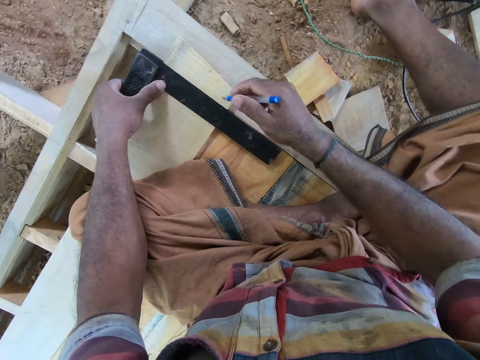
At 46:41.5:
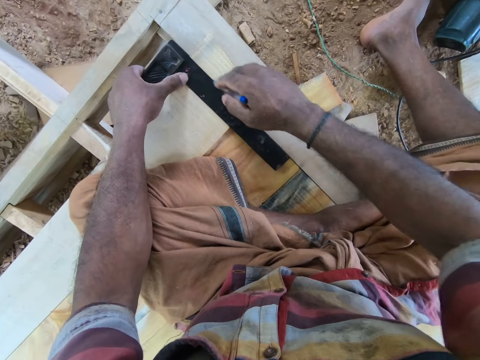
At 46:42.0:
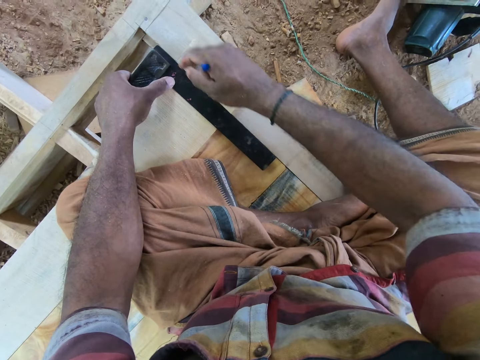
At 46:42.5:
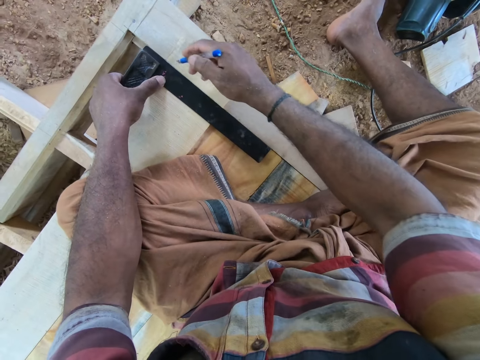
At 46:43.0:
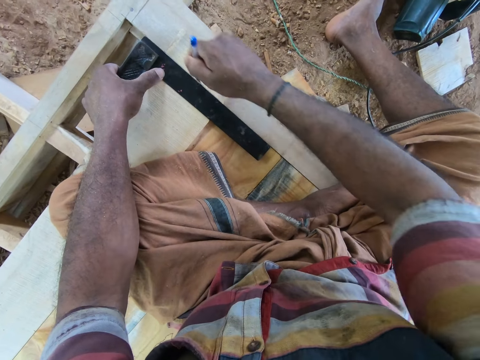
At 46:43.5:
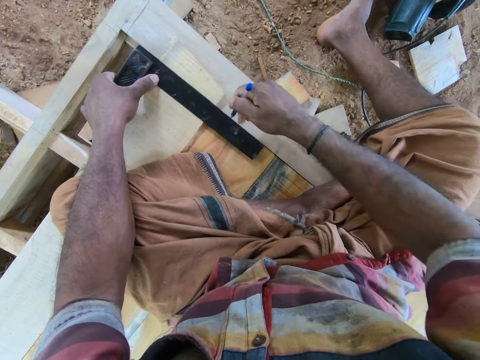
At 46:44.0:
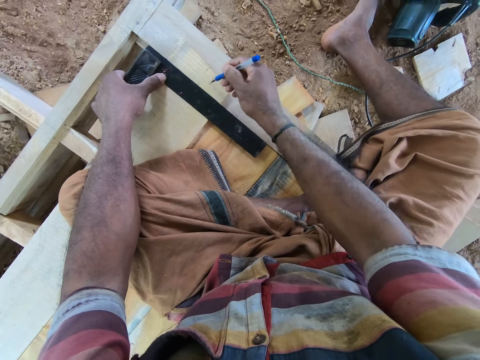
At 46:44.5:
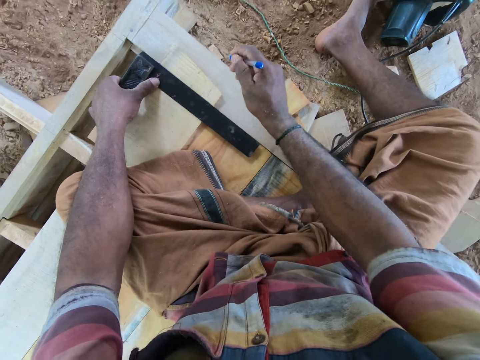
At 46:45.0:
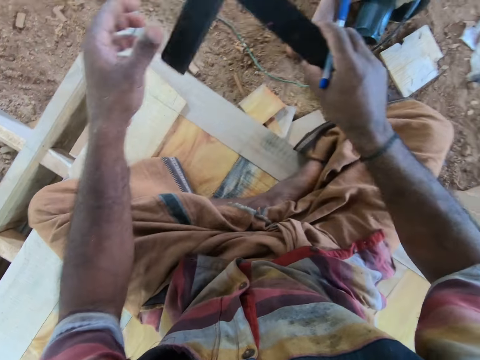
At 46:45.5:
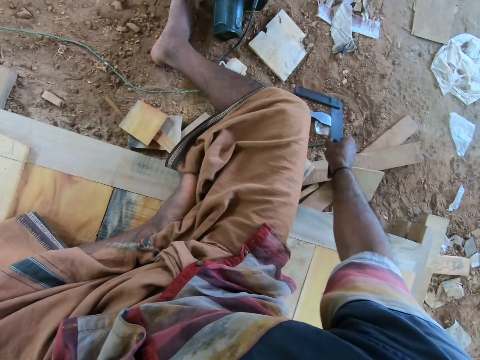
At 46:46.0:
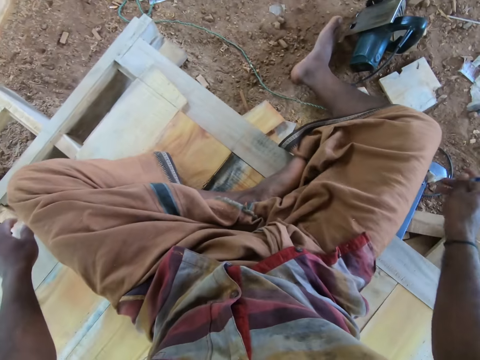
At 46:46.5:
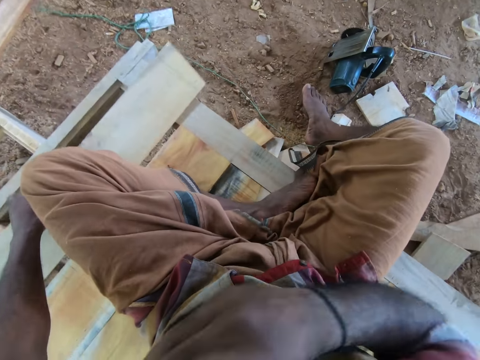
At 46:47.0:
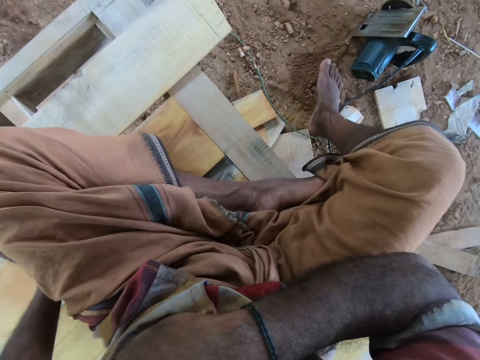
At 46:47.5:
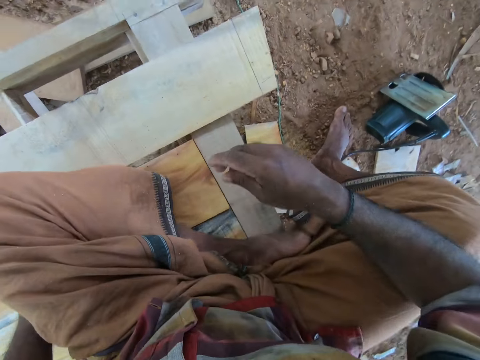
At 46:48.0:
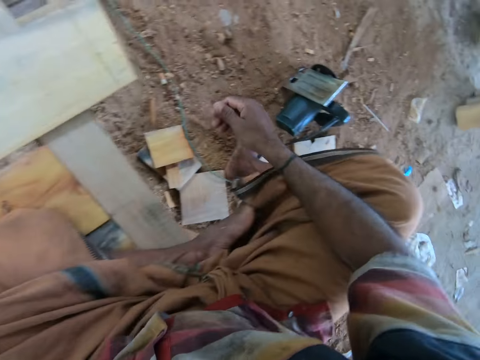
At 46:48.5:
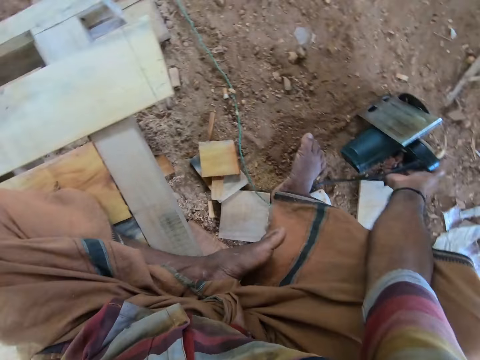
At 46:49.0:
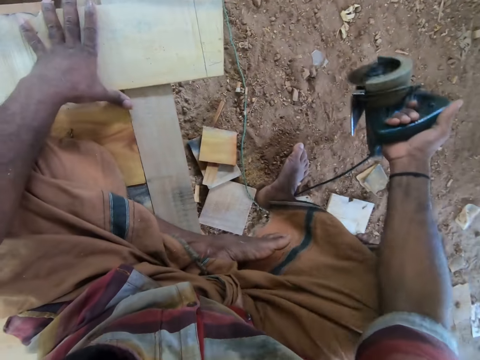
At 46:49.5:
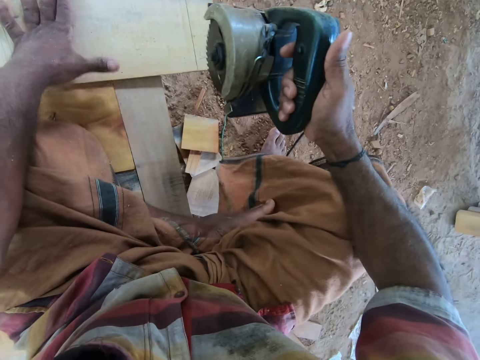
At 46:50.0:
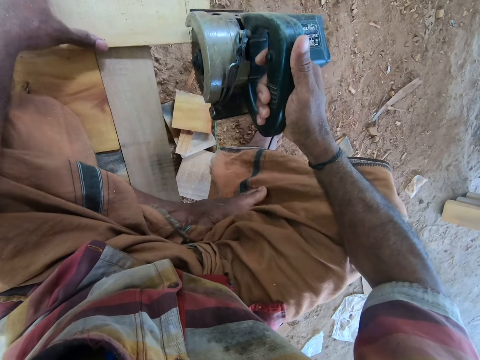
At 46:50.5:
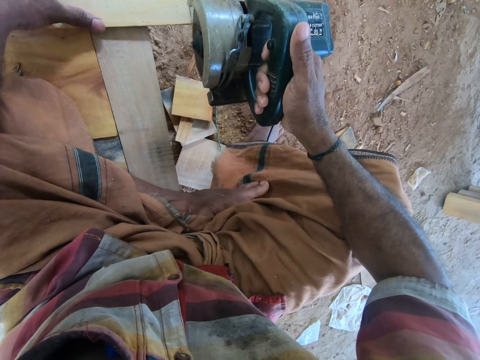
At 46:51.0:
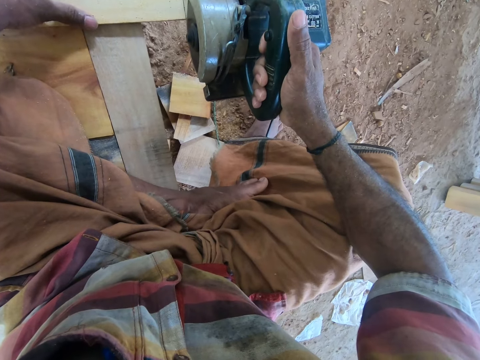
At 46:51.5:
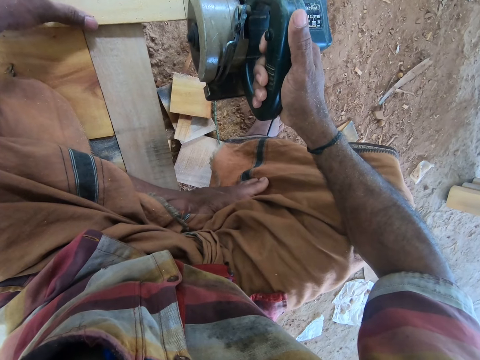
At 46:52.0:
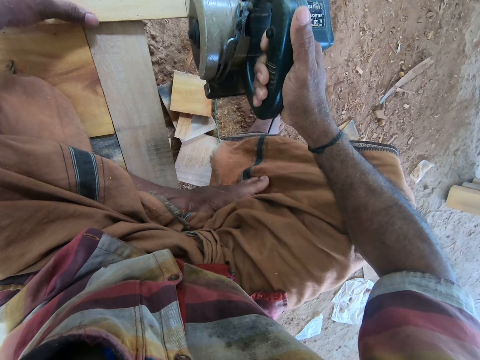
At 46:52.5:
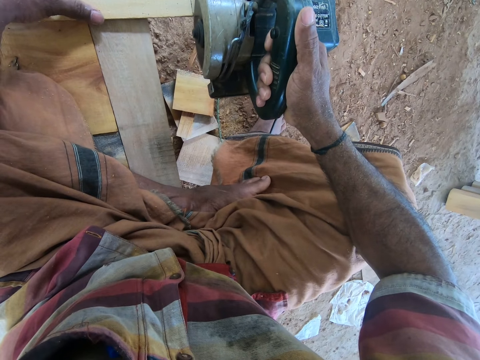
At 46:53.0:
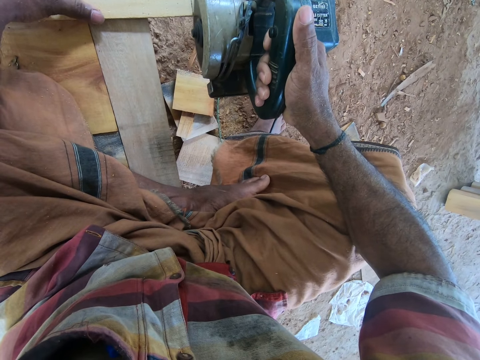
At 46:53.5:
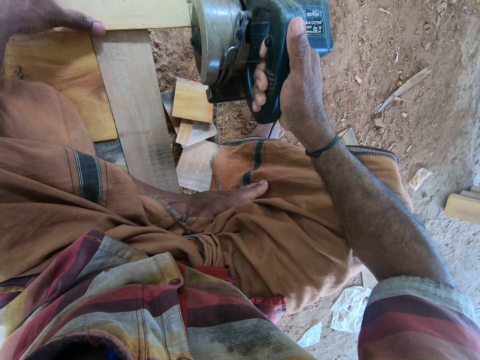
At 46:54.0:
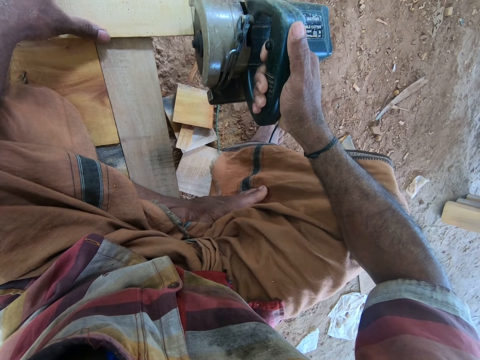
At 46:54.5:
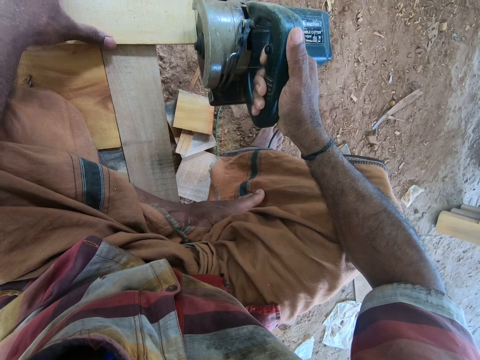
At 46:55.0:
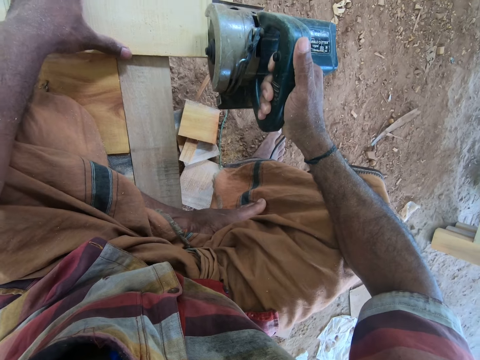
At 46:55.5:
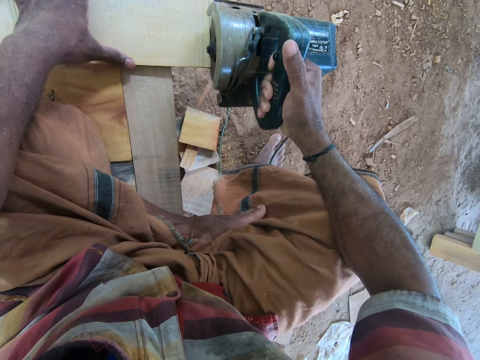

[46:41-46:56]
The camera wearer draws a line on the plank with the square ruler or try square in his left hand and the pen in his right hand. He holds the try square with the left hand. He takes the square ruler from the plank with his left hand. He passes the square ruler to his right hand from his left hand. He drops the square ruler on the ground with his right hand. He moves the plank on the wooden frame with his left hand. He puts the pen in his breast pocket with his right hand. He carries the circular saw from the ground with his right hand. He places his left hand on the plank on the wooden frame. He saws the plank on the wooden frame with the circular saw in his right hand.

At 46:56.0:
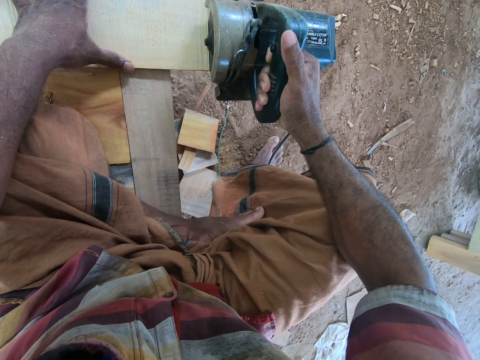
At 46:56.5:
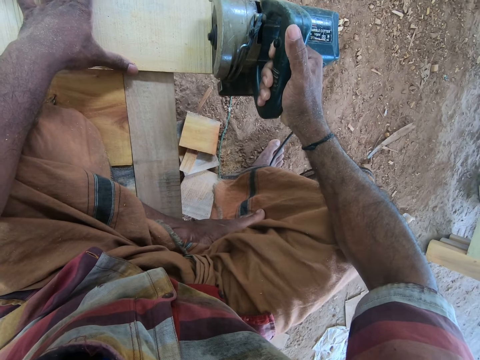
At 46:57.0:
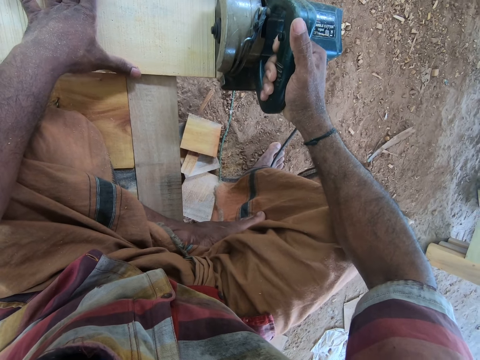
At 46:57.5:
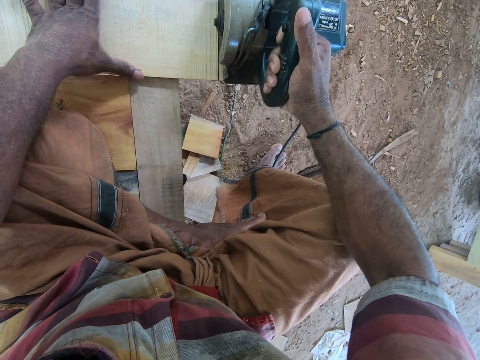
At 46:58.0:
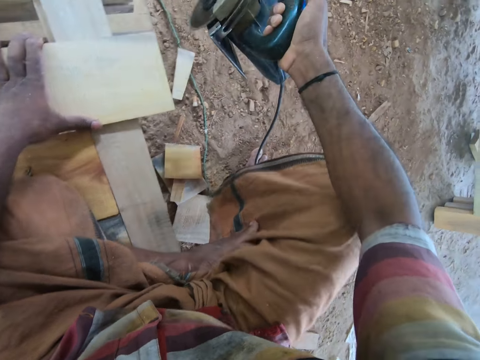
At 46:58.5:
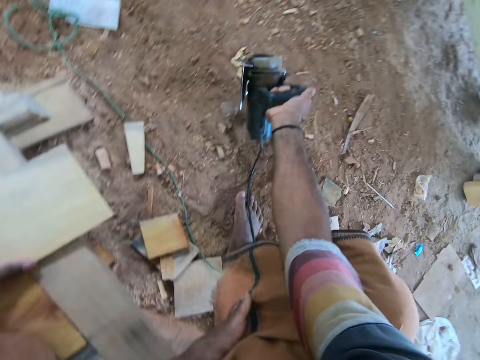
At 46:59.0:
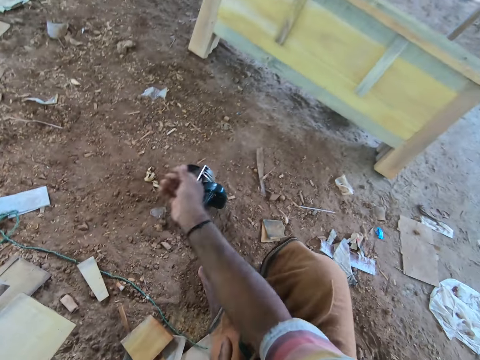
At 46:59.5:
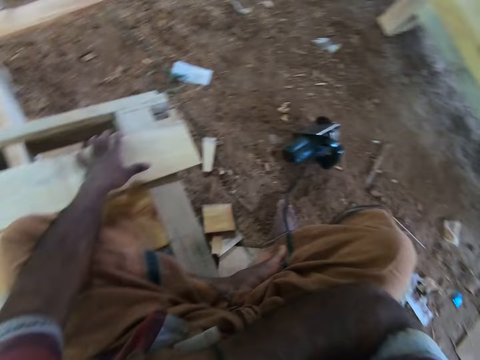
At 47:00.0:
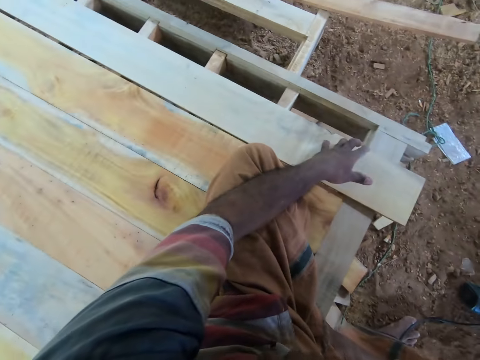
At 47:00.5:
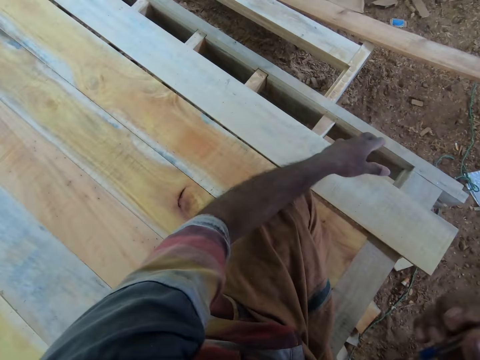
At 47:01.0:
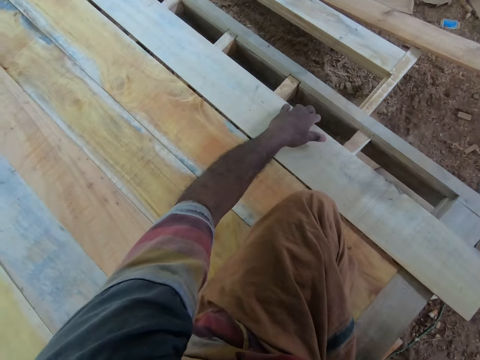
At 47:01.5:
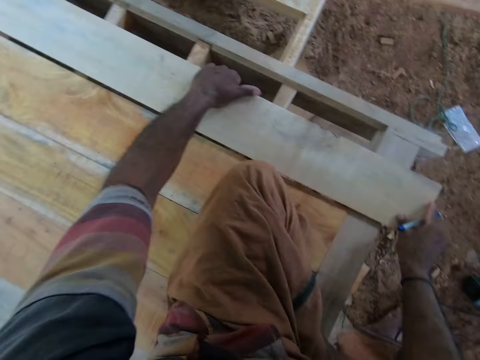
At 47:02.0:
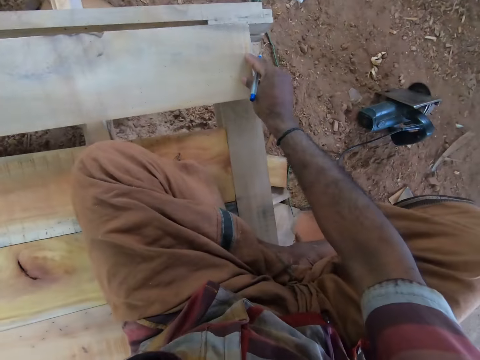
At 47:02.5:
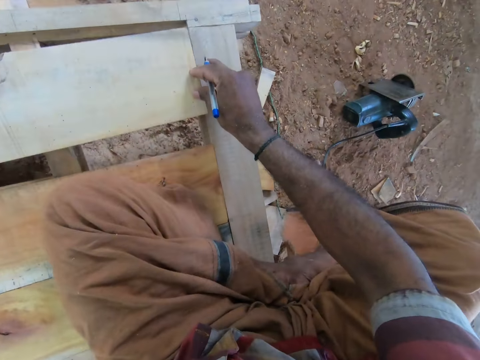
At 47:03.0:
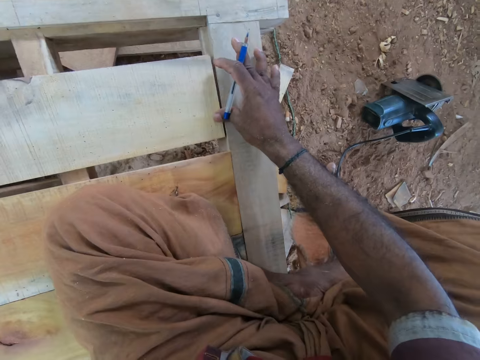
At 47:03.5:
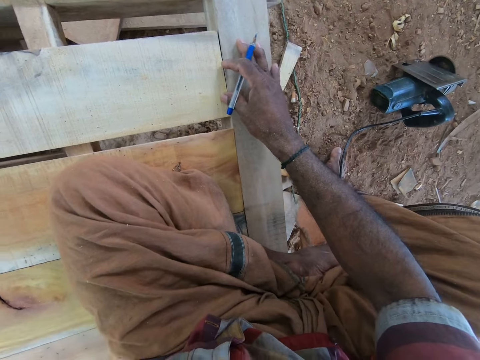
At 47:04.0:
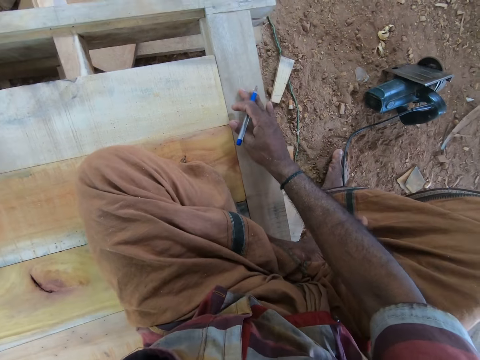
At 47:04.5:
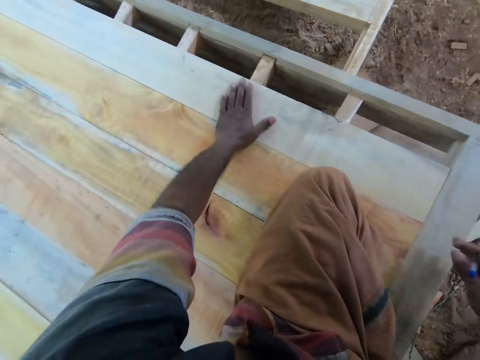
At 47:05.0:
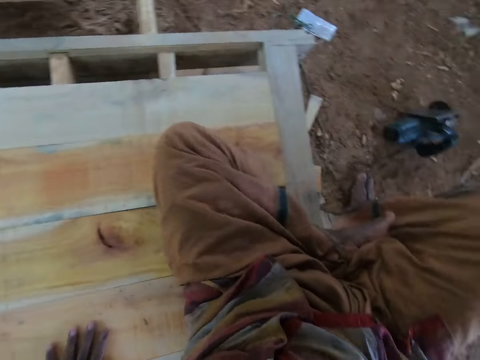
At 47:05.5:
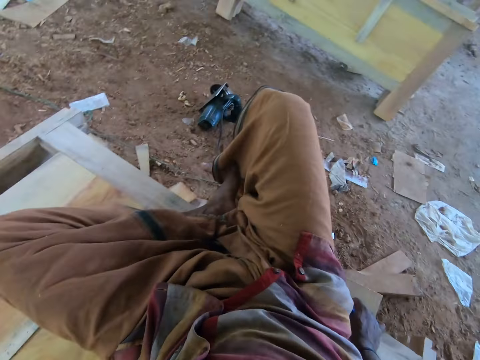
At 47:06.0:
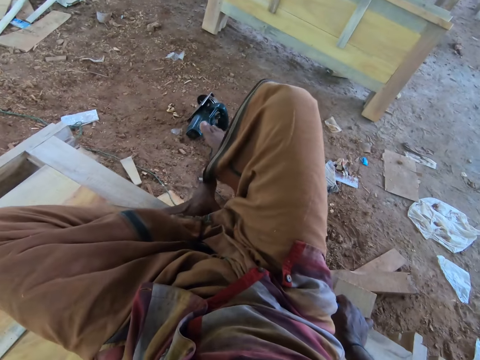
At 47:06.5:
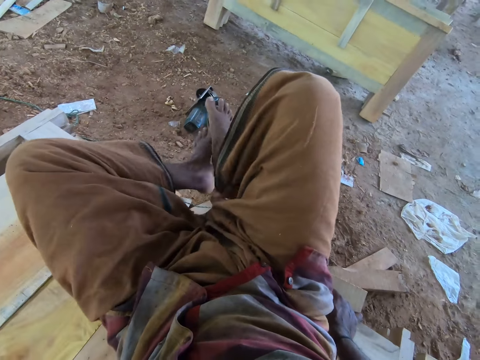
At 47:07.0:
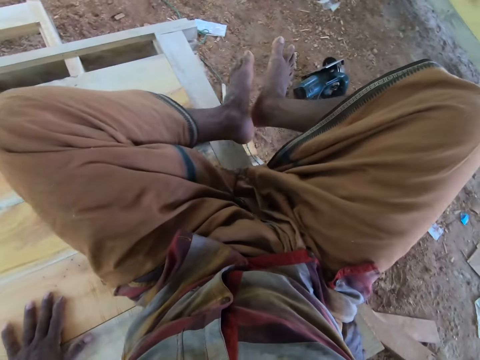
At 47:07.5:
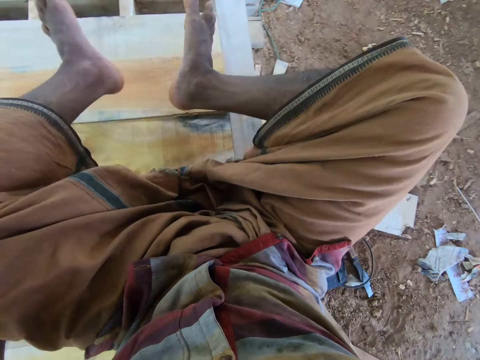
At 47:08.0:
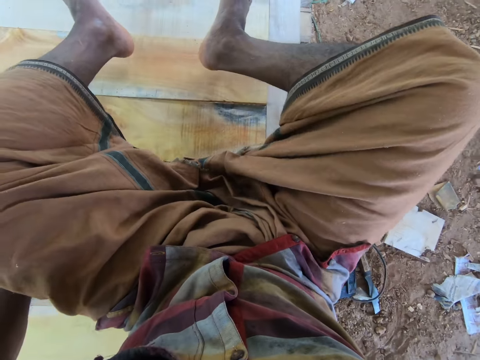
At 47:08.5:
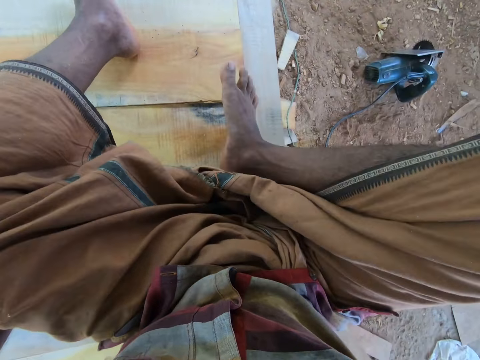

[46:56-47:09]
The camera wearer drops the circular saw on the ground with his right hand. He takes the pen from his breast pocket with his right hand. A man interacts with the camera wearer. The camera wearer sets the plank on the wooden frame with his hands. He places the left hand on the wood. He lifts the wood with both hands. He interacts with the man. He arranges the wood on the stretch with both hands. He dusts his feet together. He joins the legs together.
